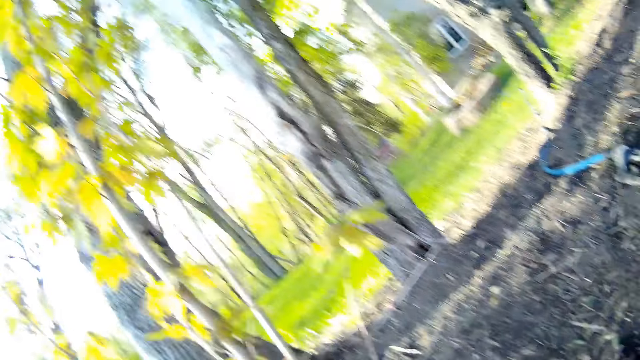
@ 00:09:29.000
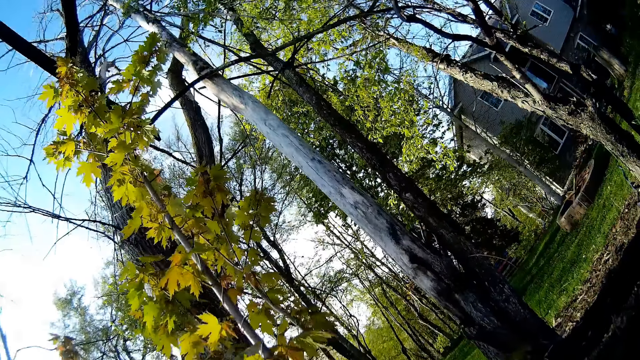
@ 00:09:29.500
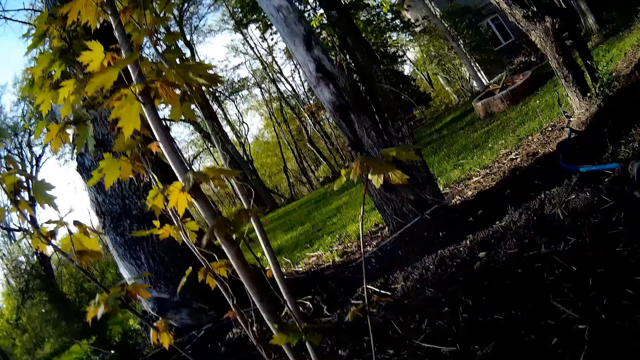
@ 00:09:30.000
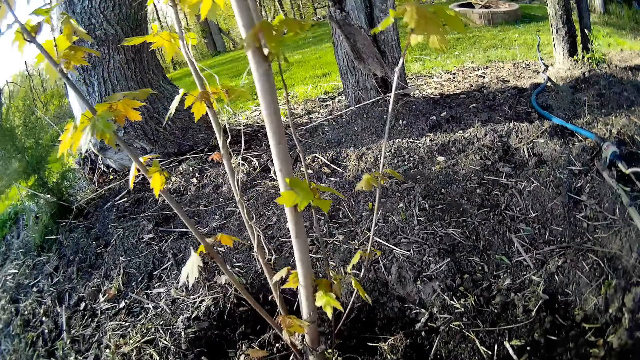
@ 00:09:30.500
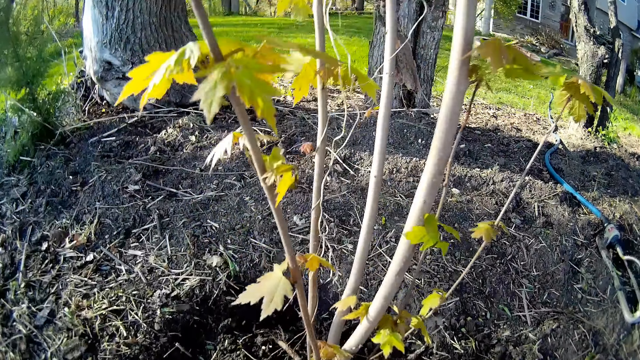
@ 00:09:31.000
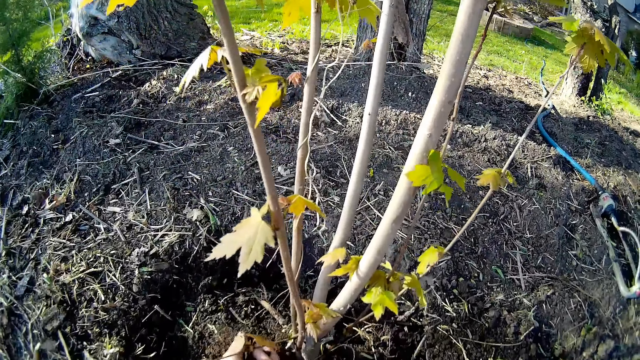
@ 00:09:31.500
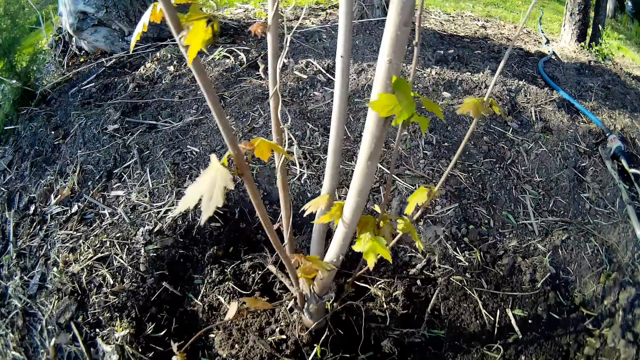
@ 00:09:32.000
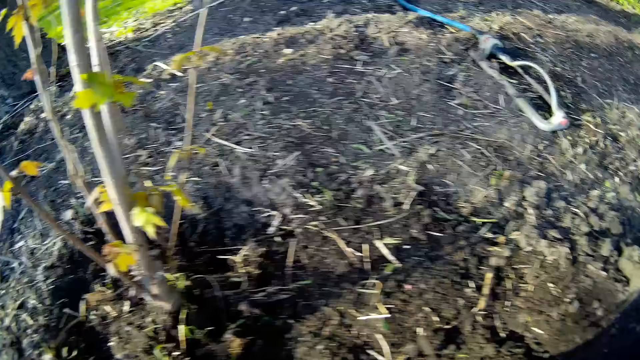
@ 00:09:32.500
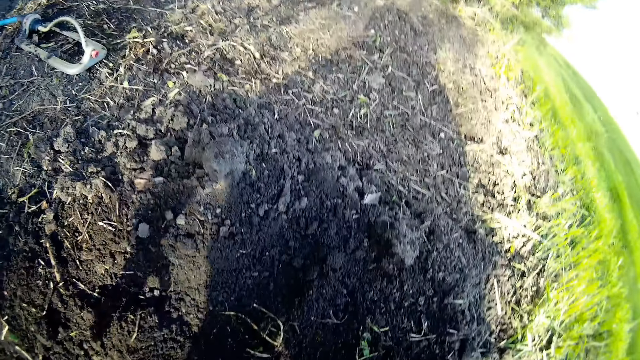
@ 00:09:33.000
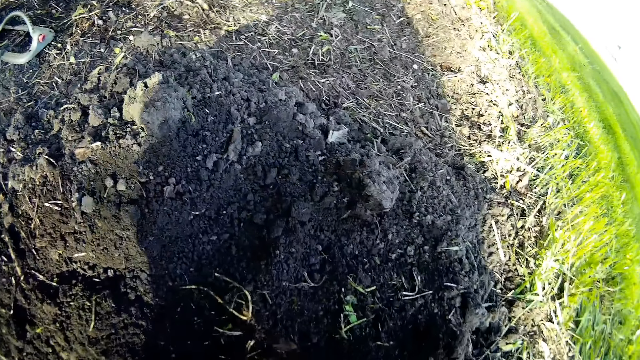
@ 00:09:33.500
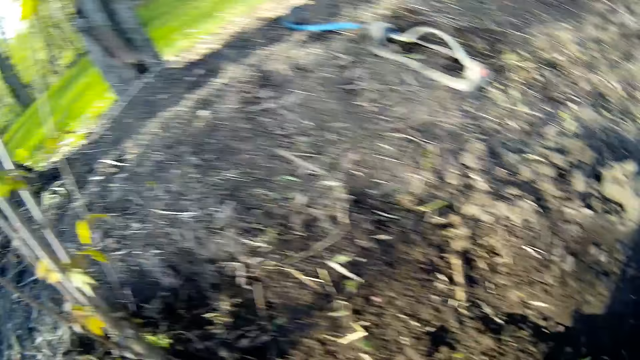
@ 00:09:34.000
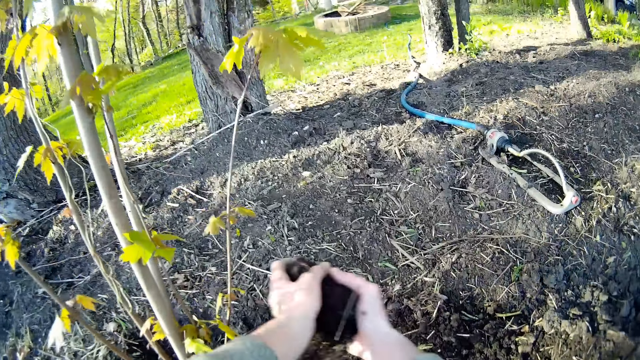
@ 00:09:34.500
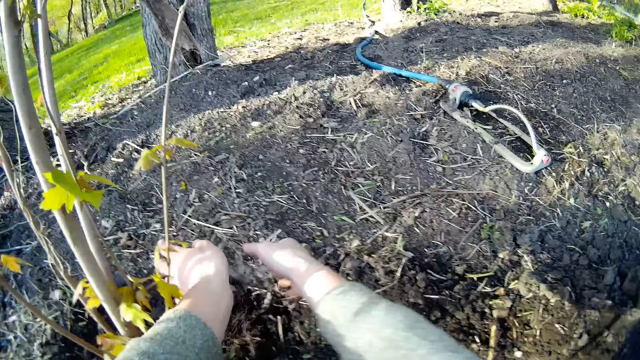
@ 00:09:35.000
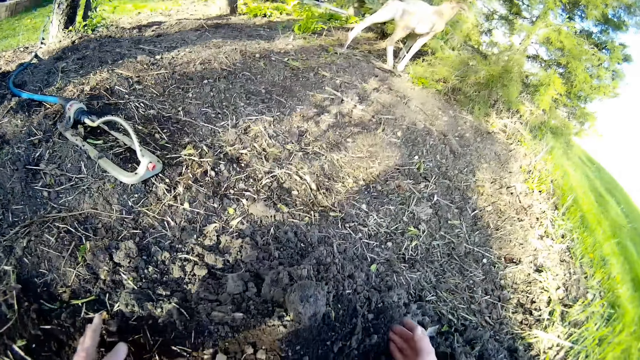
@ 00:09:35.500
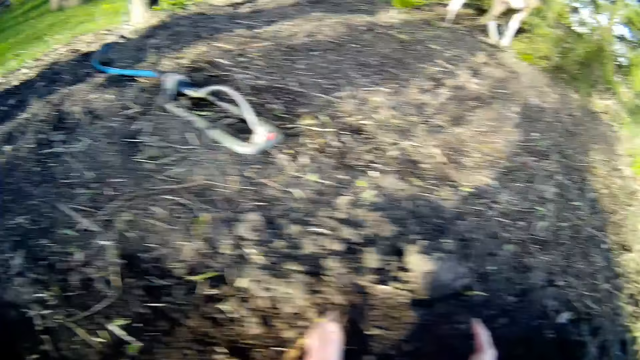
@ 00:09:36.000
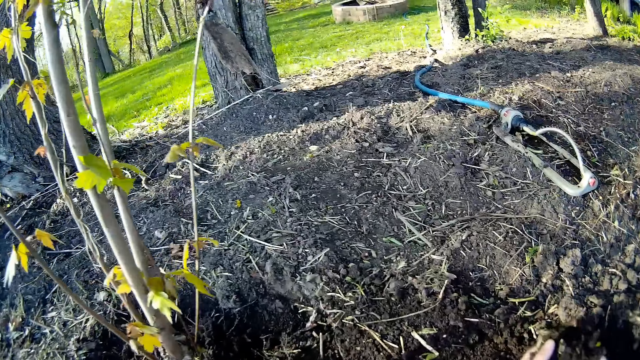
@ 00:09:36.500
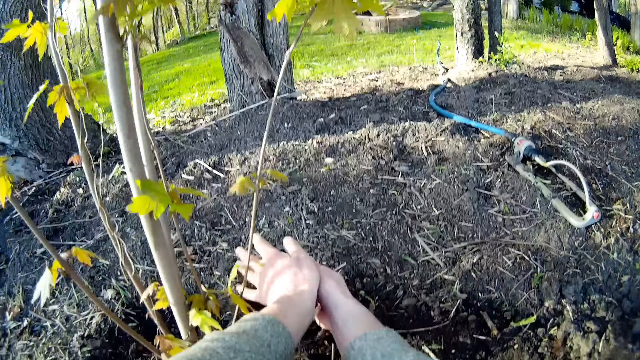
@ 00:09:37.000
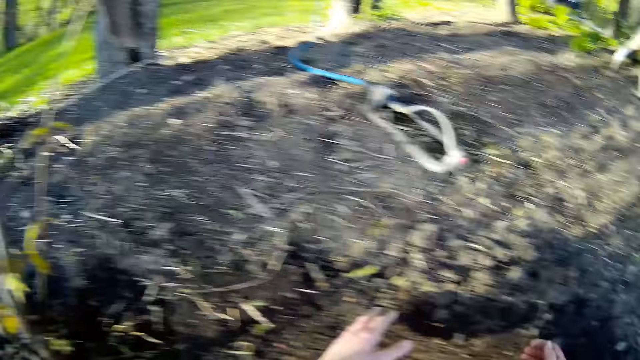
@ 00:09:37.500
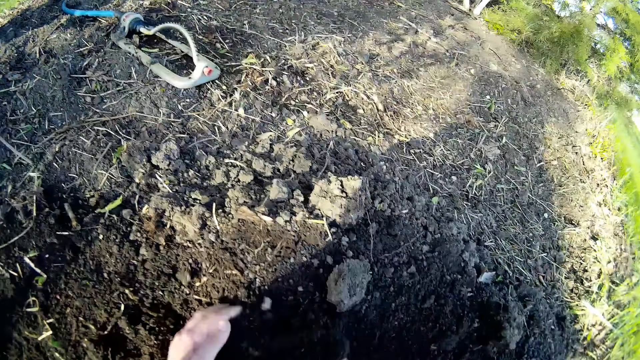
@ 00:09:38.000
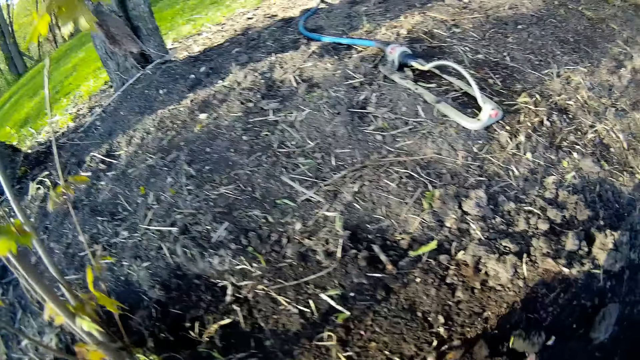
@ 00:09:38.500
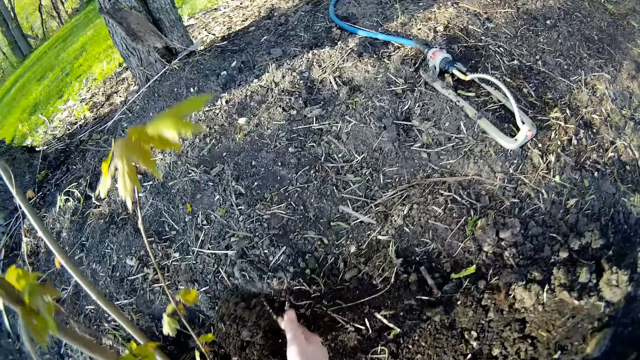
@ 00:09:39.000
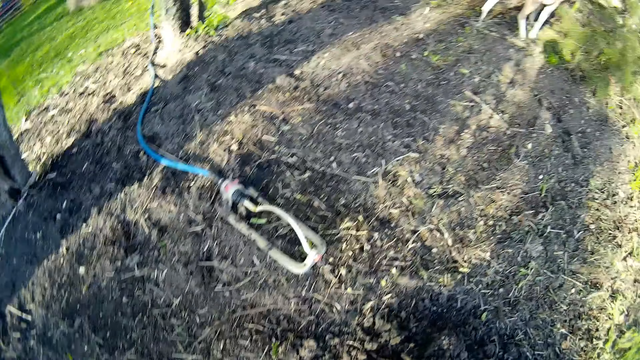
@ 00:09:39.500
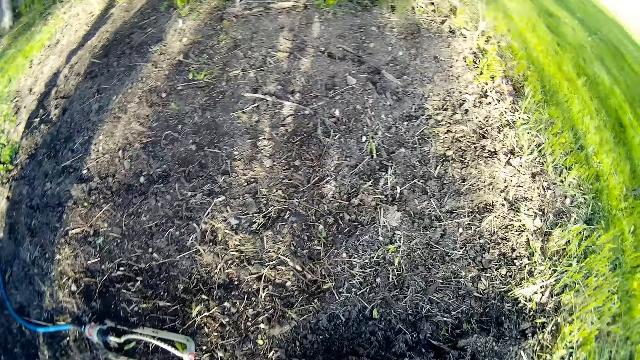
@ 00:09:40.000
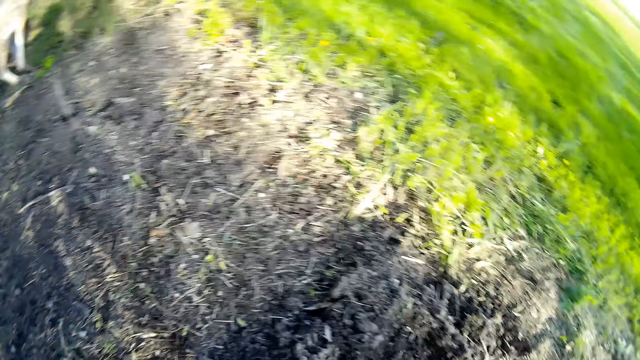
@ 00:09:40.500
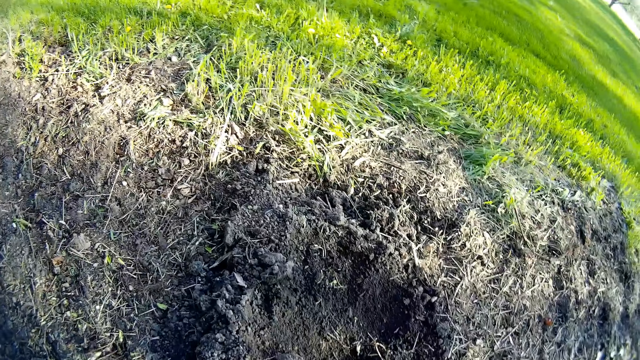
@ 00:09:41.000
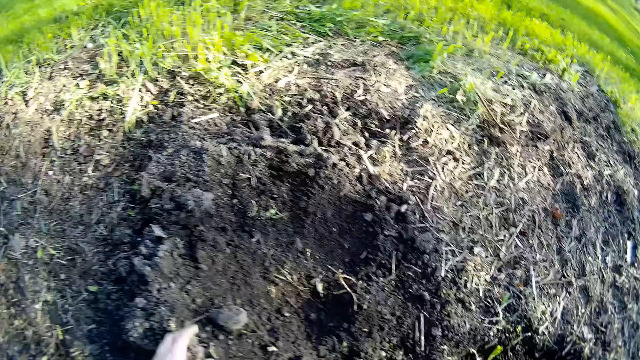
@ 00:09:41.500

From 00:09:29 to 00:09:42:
The camera wearer moves the hands. They pour soil on the ground with both hands. They pick the soil with the hands. They pour the soil on the ground around the plant with both hands. They gather the soil on the ground with both hands. They pour the soil on the ground around the plant with both hands. They gather the soil on the ground with both hands. They pour the soil on the ground around the plant with both hands. They look around.

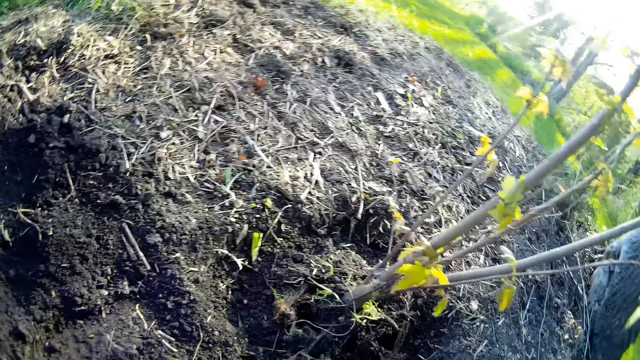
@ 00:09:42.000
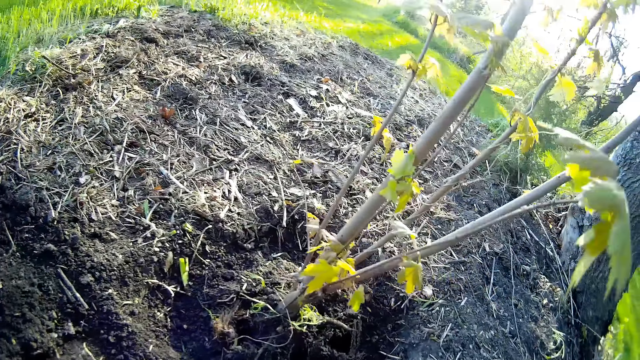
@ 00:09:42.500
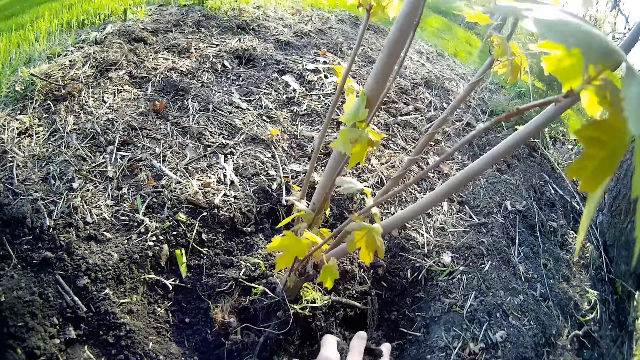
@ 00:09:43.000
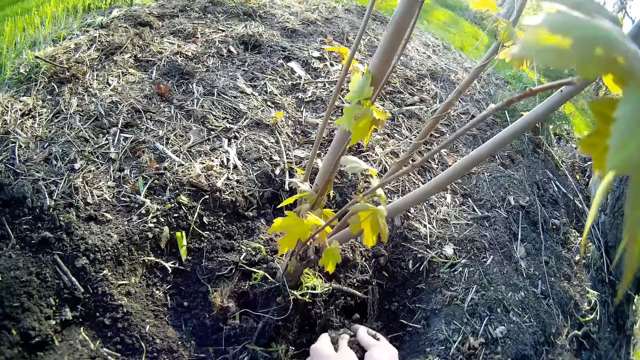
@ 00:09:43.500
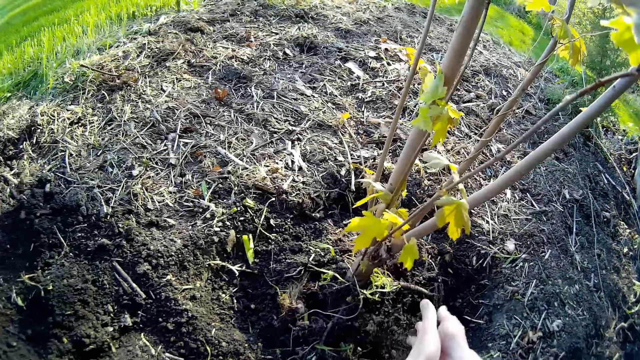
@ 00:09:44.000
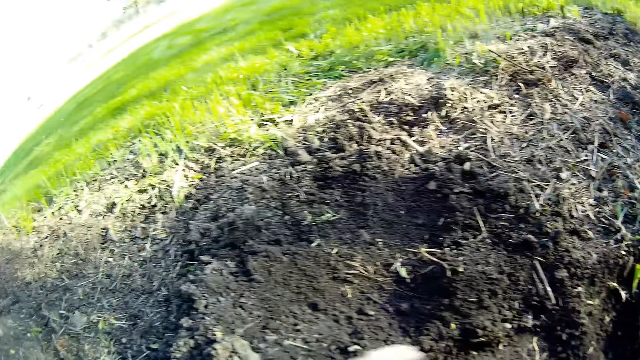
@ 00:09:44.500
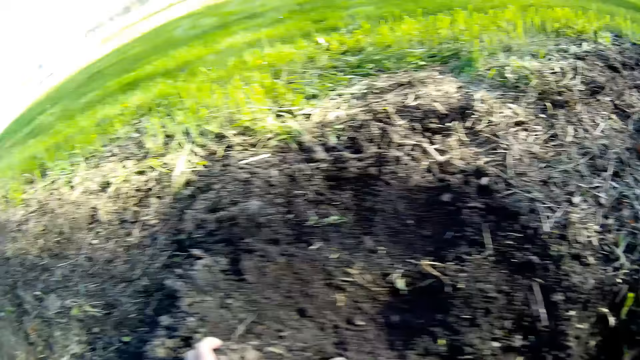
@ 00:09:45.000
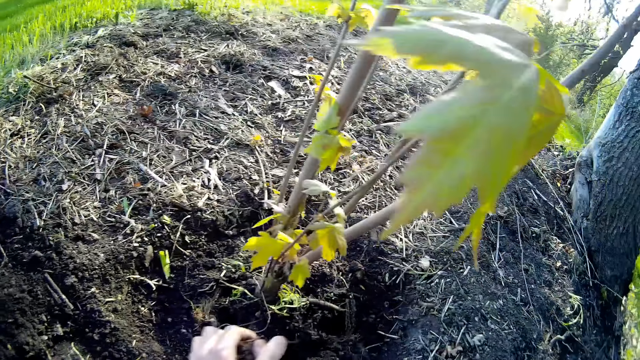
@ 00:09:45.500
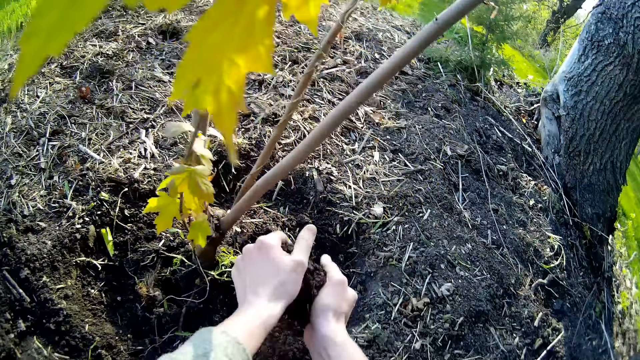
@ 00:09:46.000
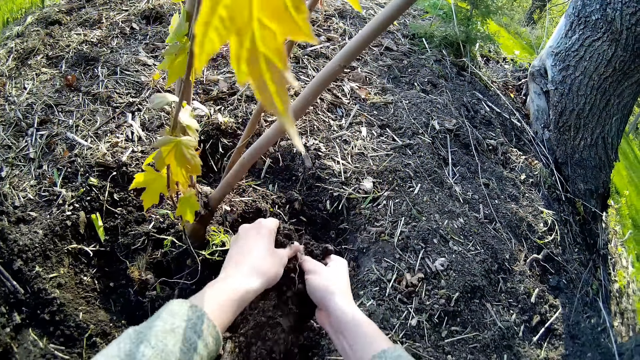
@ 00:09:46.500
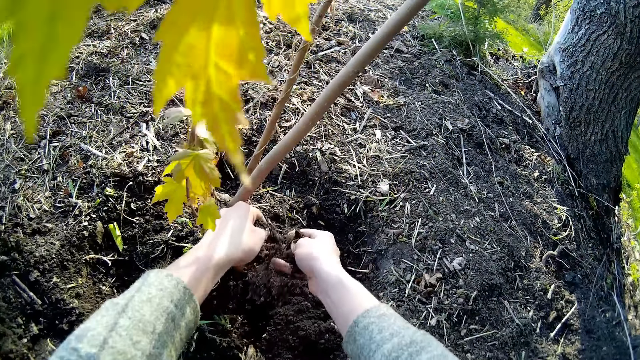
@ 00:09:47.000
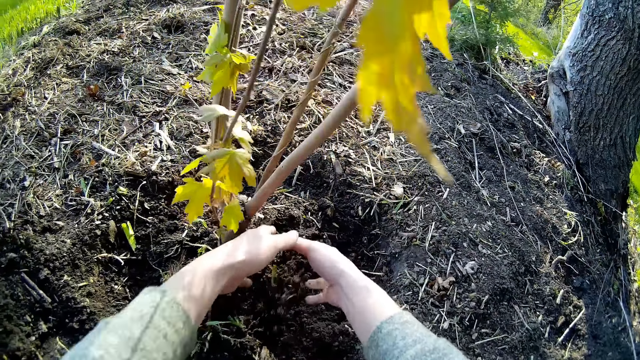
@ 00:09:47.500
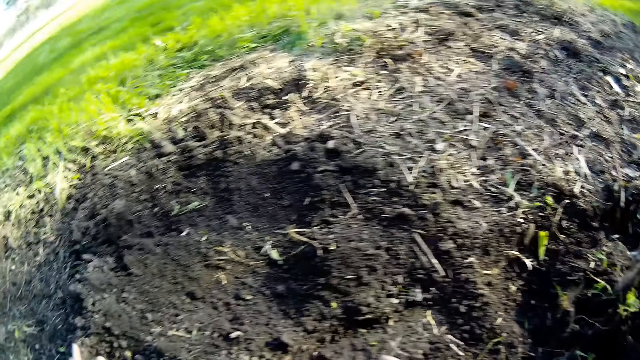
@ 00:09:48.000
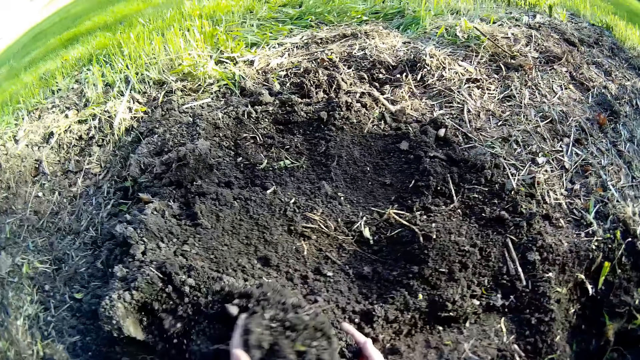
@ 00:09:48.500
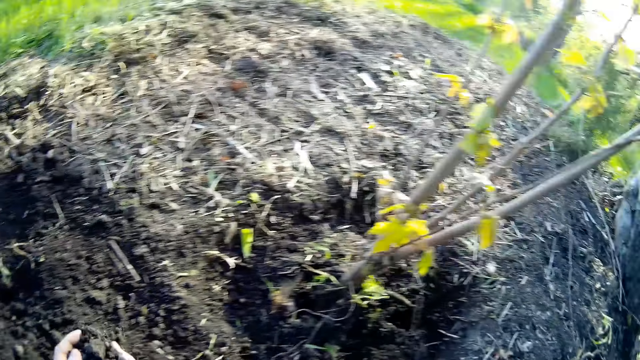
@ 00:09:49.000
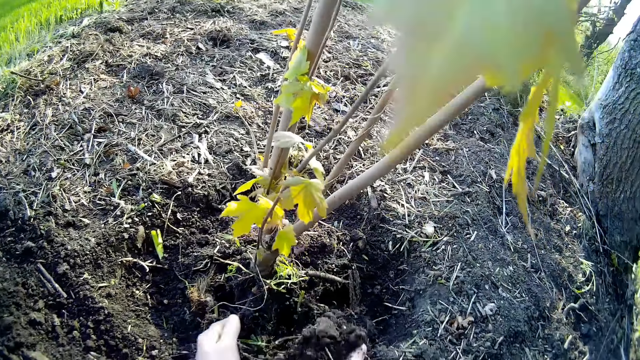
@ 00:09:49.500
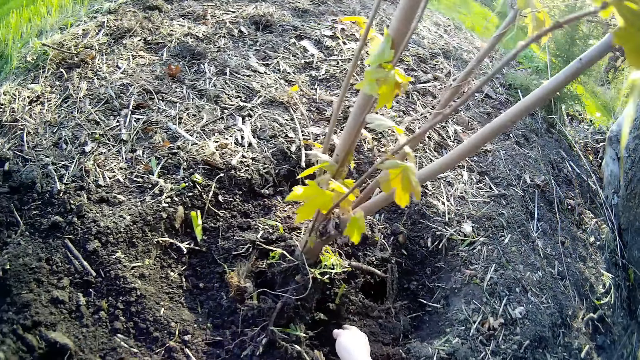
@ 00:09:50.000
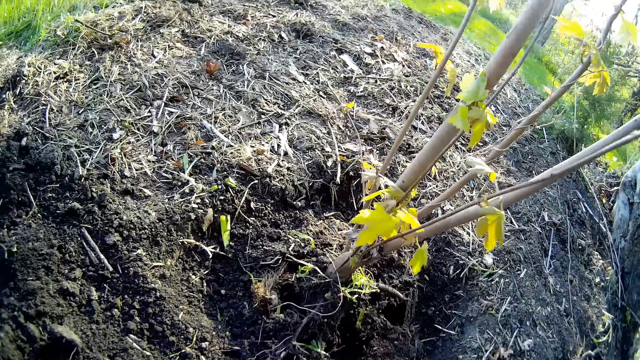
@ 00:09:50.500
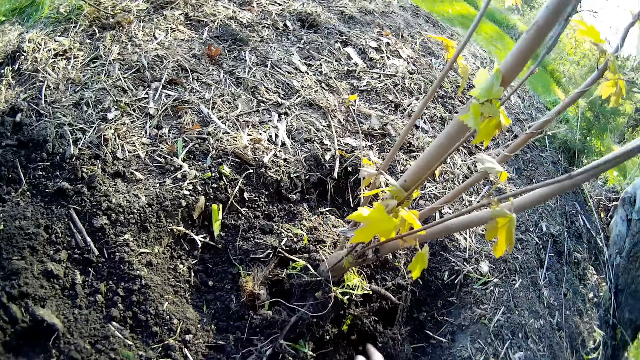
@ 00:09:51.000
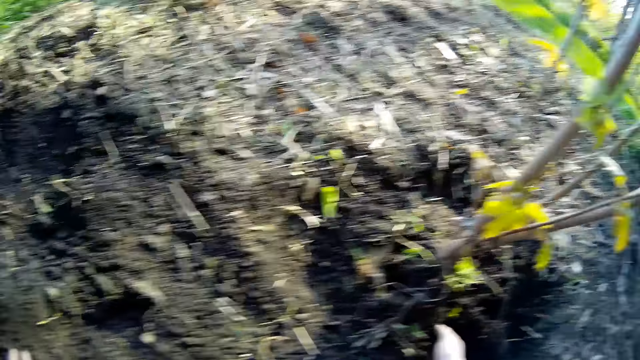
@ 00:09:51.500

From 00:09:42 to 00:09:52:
The camera wearer moves the hands. She picks the soil with the hands. She pours the soil on the ground around the plant with both hands. She gathers the soil on the ground with both hands. She pours the soil on the ground around the plant with both hands. She gathers the soil on the ground with both hands. She pours the soil on the ground with both hands. She spreads the soil on the ground around the plant with her right hand.
